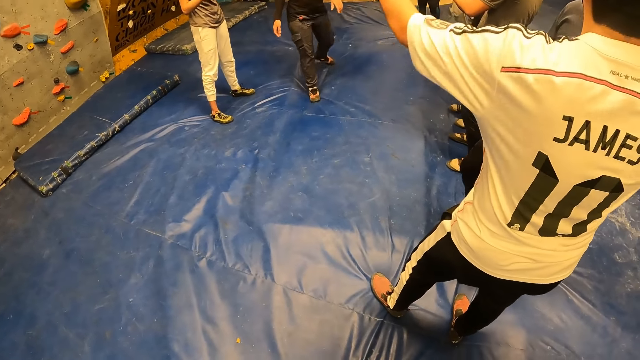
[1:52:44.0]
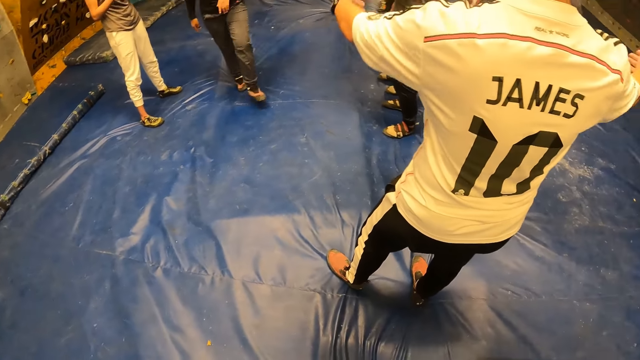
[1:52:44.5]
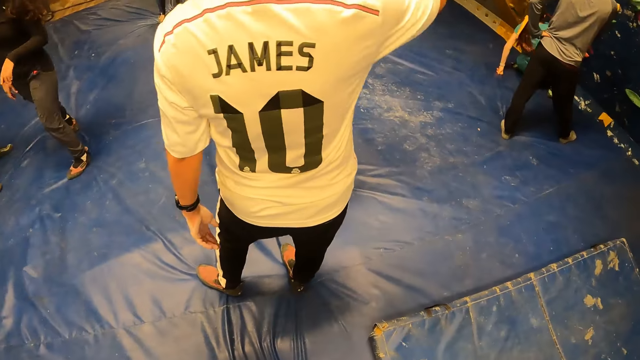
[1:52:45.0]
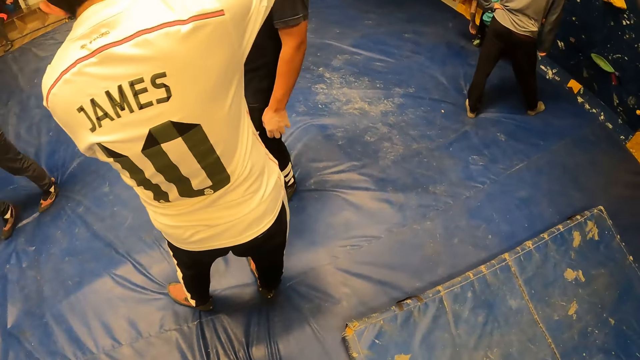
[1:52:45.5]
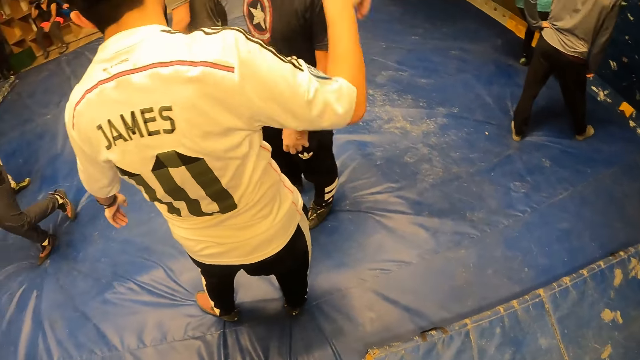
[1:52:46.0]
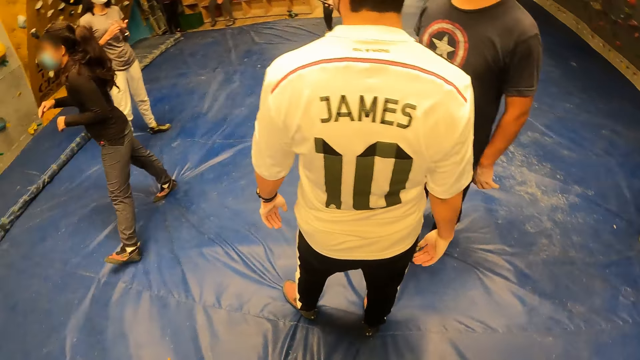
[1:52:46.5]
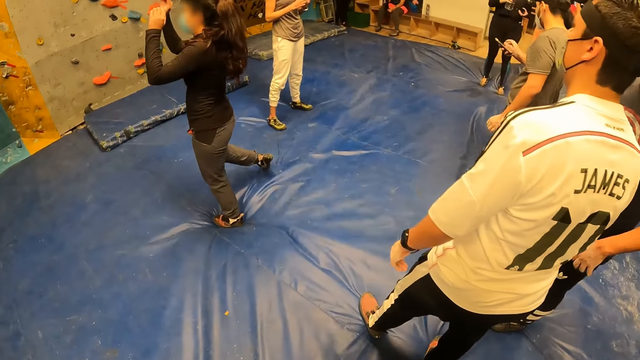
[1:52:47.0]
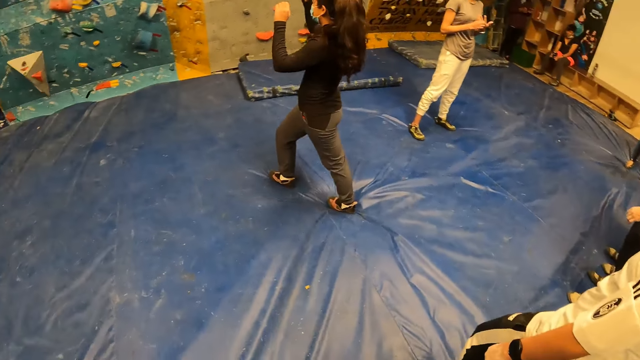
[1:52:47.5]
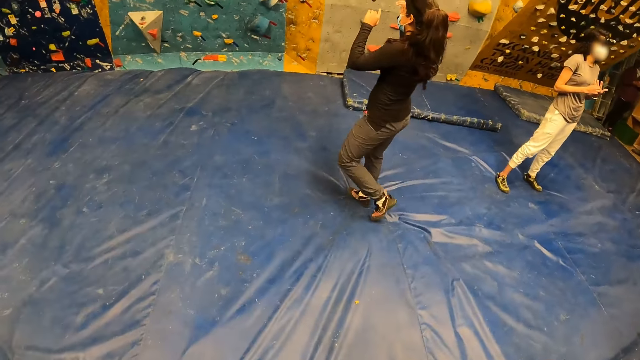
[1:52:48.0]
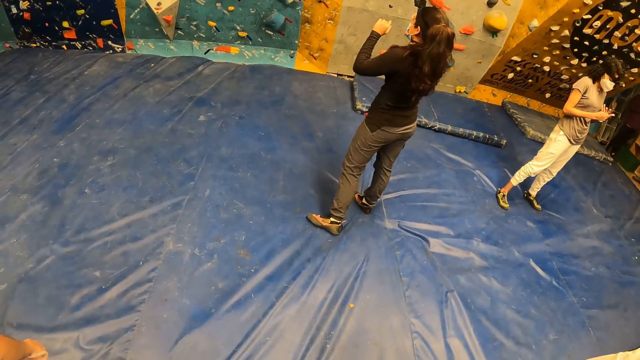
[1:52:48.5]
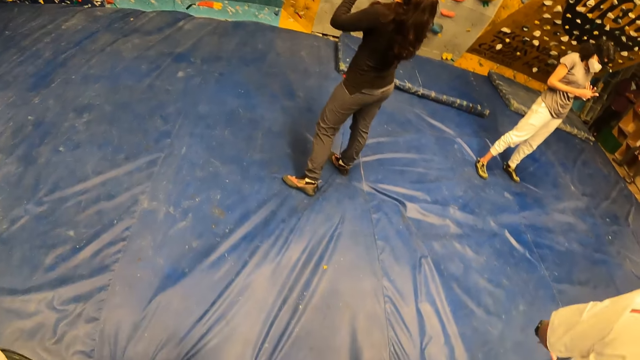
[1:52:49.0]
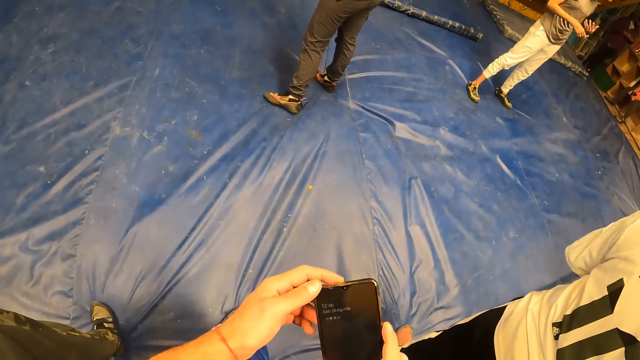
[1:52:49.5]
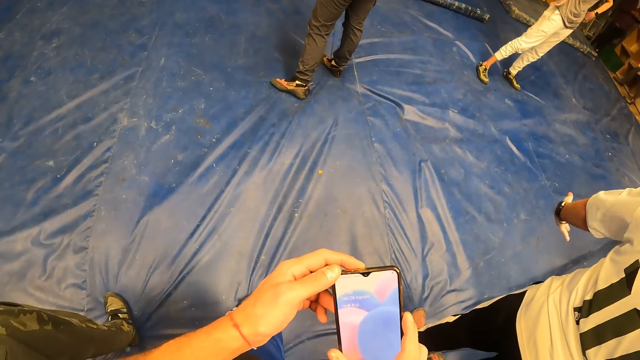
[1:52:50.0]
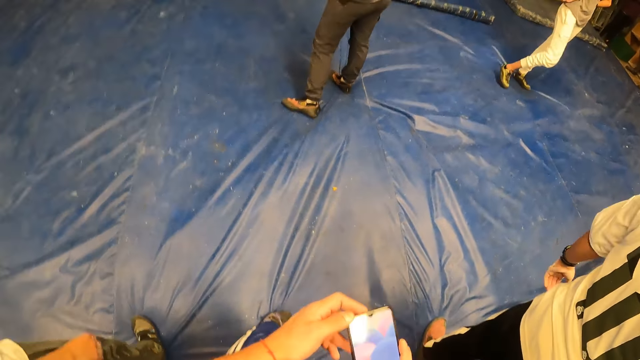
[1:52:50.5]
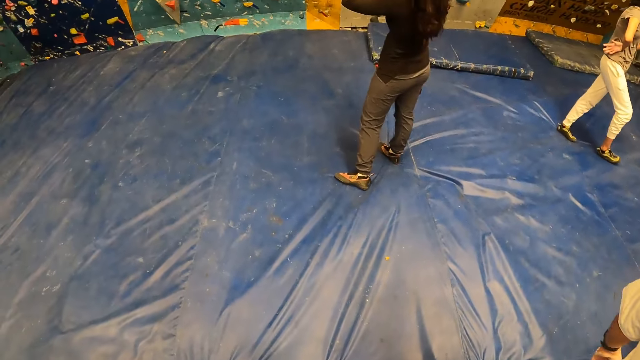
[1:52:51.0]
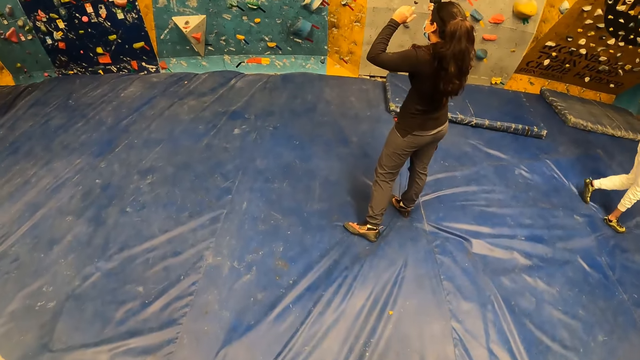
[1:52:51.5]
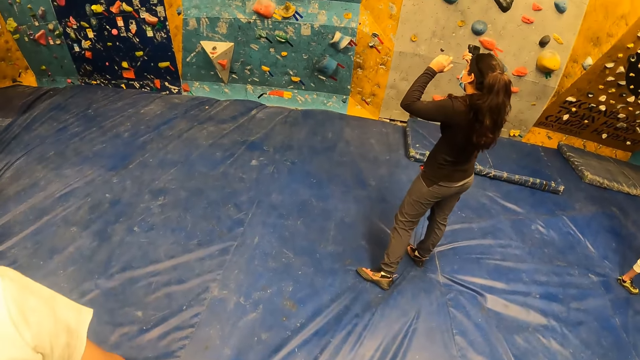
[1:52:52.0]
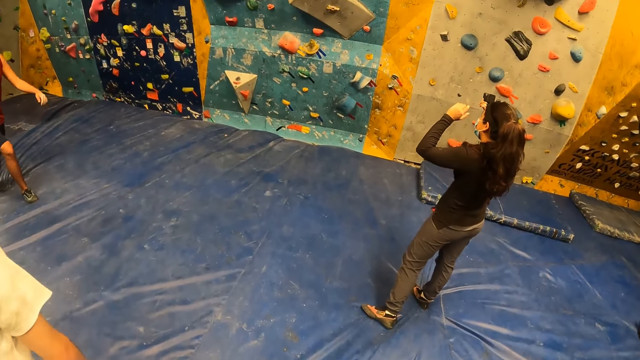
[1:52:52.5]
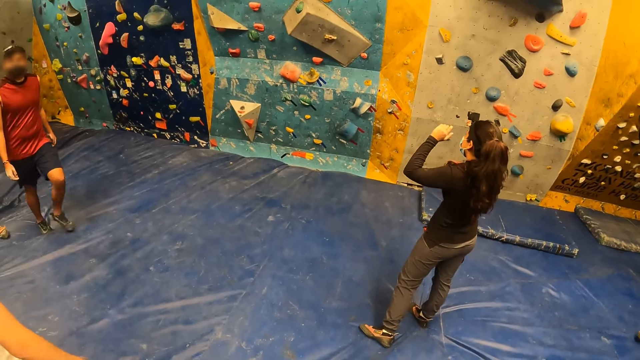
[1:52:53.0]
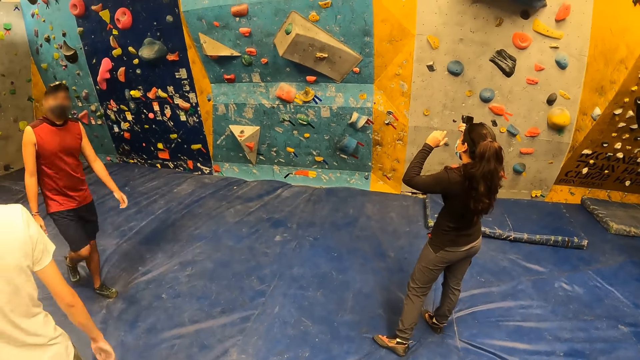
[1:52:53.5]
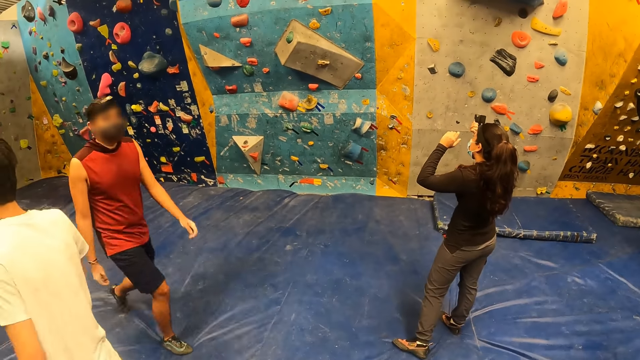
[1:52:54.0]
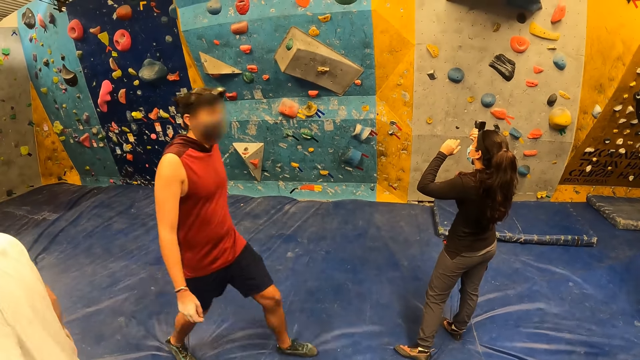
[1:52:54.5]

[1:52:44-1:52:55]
The camera wearer looks around. A man stands on the other side. A lady stands up. The camera wearer looks around. They operate a phone with both hands. Another man moves a hand. Another lady holds the waist and walks away. Another man walks around.

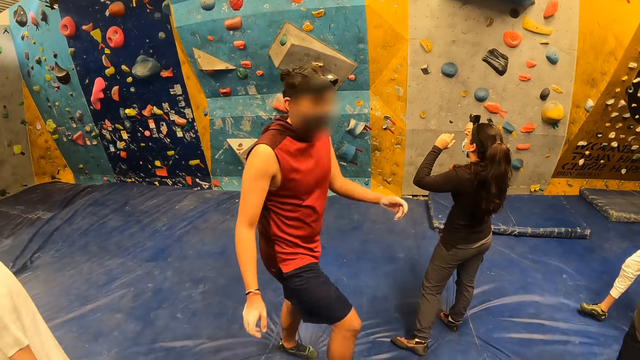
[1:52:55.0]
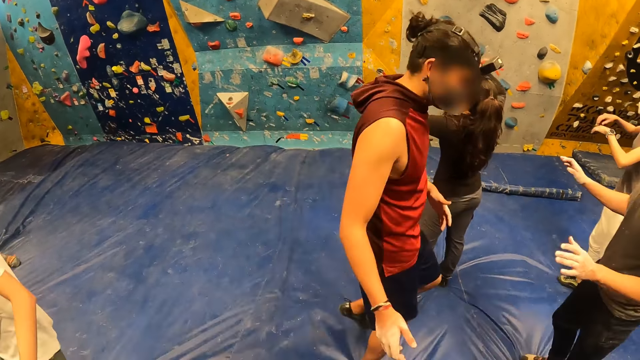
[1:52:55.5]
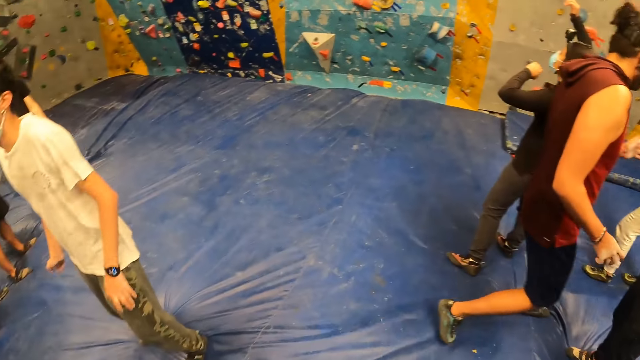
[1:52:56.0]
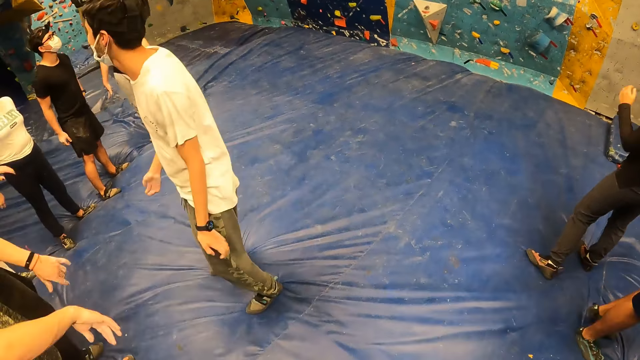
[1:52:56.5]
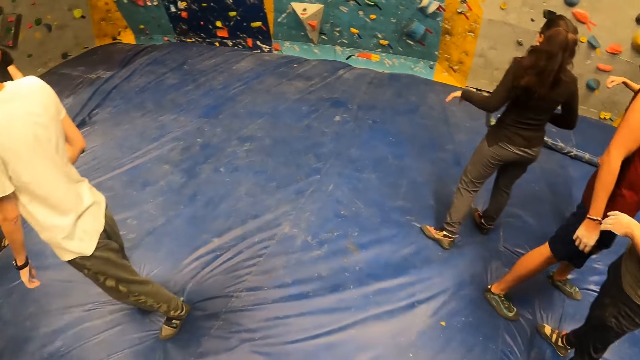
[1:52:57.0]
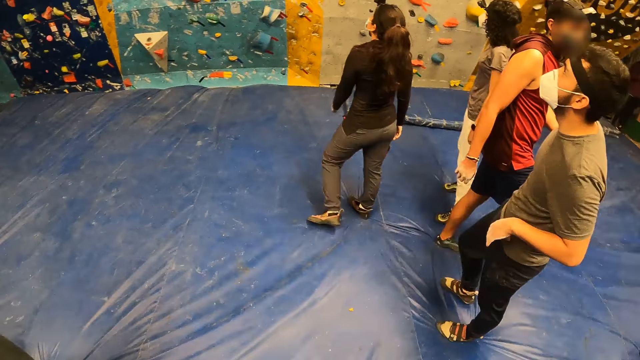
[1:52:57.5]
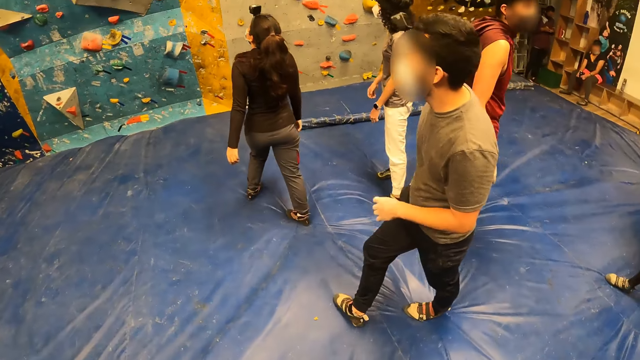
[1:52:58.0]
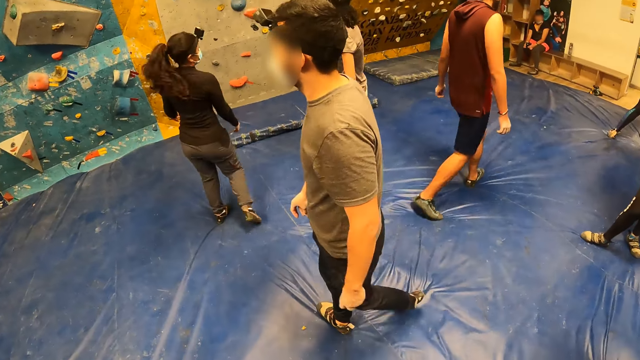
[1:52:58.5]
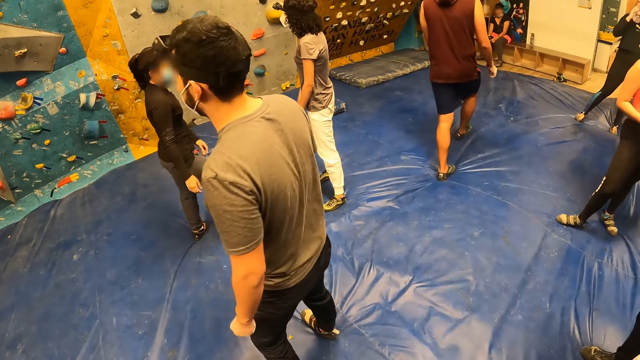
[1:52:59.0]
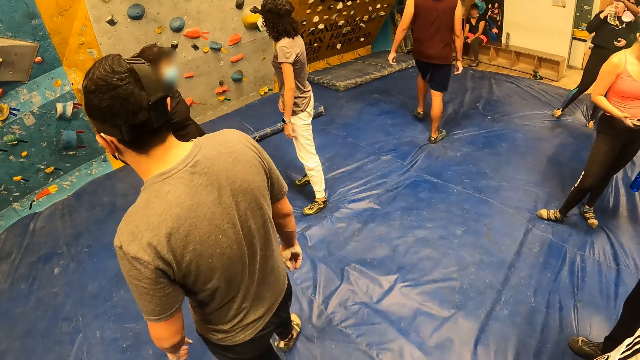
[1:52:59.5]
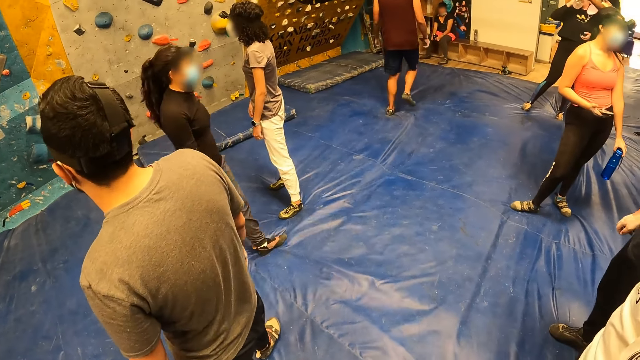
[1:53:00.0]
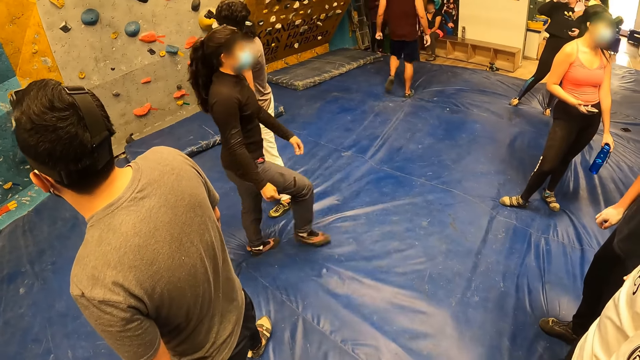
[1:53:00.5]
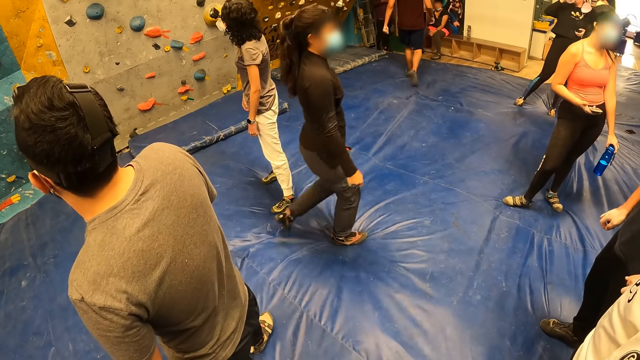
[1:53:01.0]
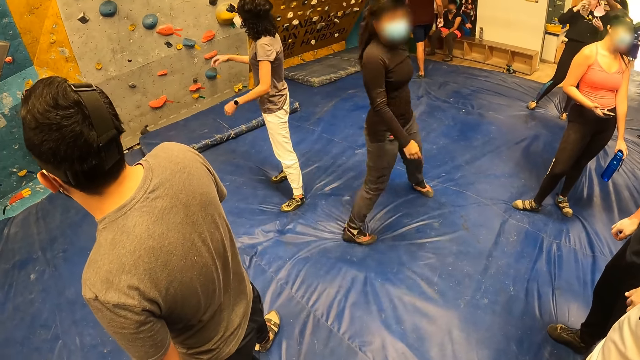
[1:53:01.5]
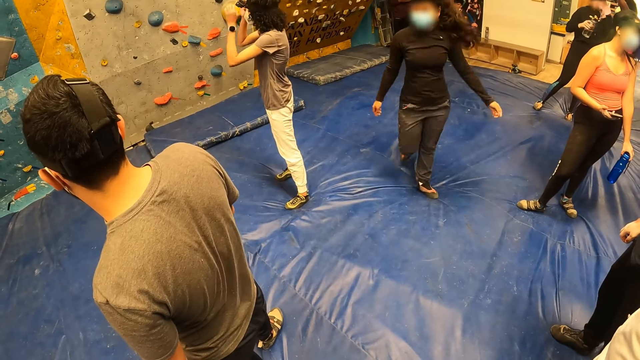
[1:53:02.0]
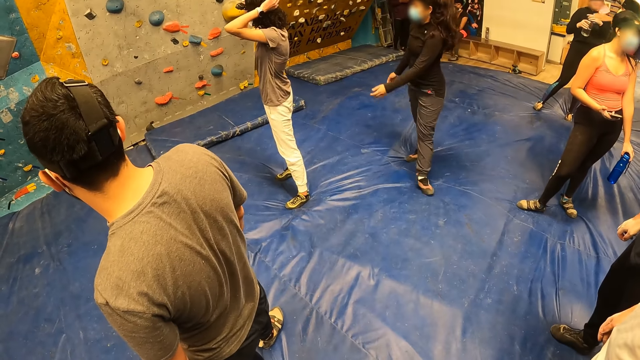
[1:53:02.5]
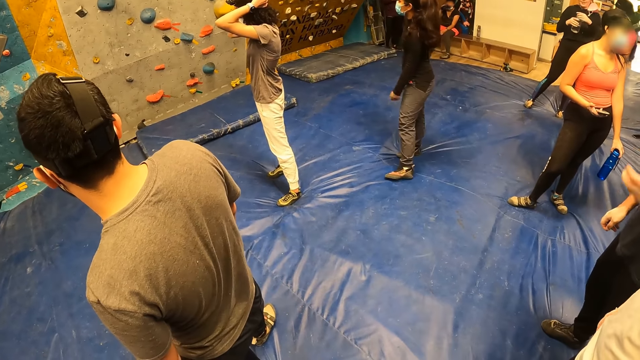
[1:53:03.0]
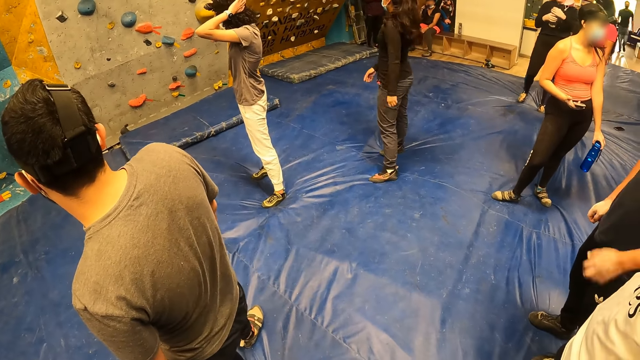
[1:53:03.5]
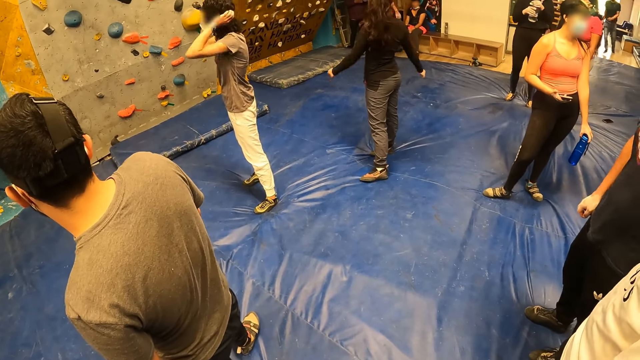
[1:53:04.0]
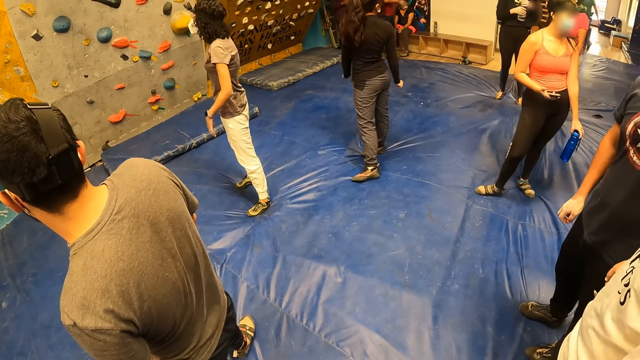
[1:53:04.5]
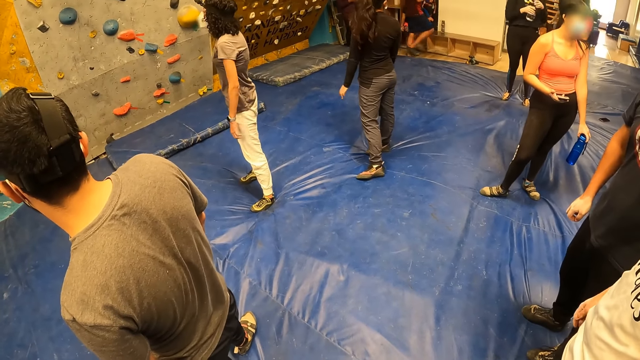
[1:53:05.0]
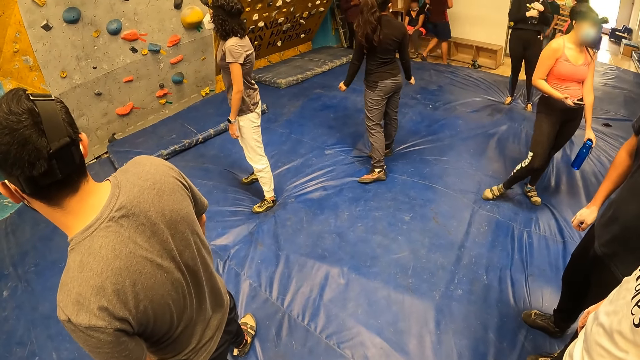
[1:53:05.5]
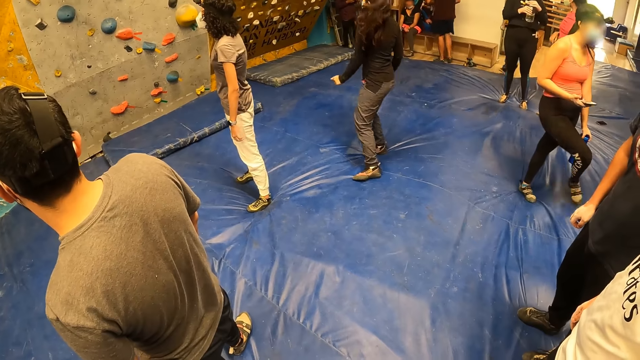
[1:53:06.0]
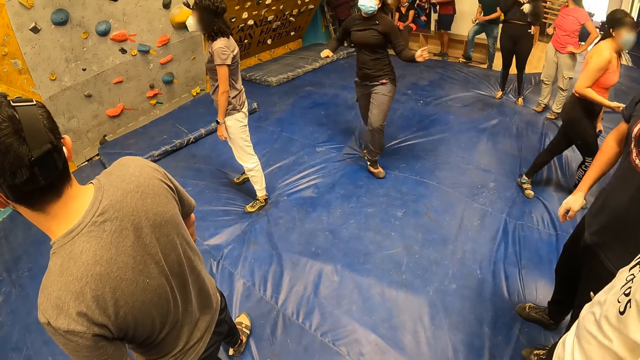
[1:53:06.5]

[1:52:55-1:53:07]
A man moves around. Another man lifts his hands. A lady lifts her hands. Another lady moves her hand away. A person shakes hands. Another man lowers his hand. The camera wearer looks around. The second man walks around. Another lady moves around. Another lady drinks water. Another lady operates a phone. The first lady touches the head. The fourth lady closes the water bottle. Another man runs around. Another lady holds the waist. The fifth lady walks away.
